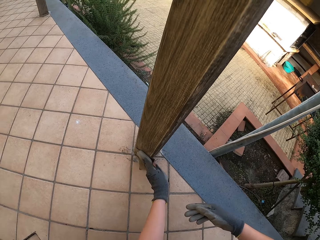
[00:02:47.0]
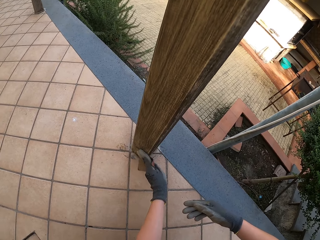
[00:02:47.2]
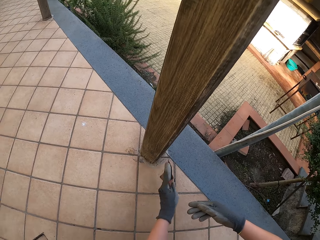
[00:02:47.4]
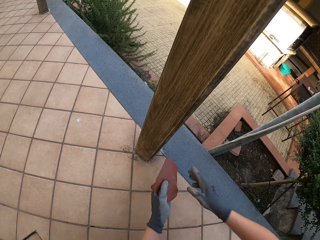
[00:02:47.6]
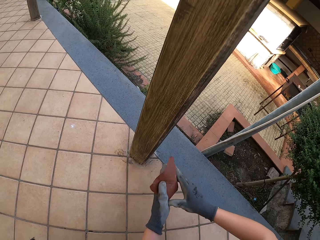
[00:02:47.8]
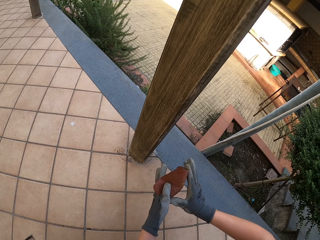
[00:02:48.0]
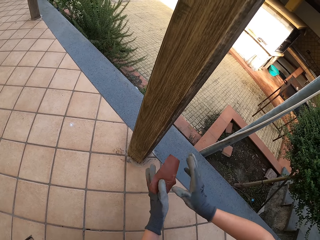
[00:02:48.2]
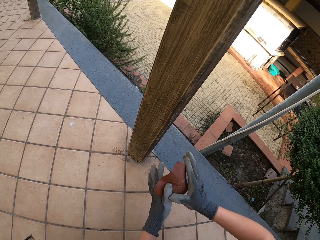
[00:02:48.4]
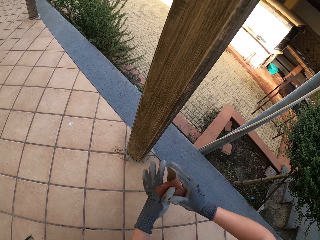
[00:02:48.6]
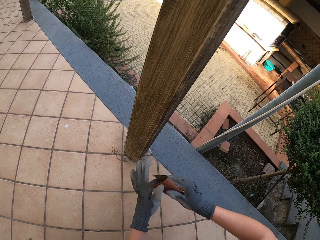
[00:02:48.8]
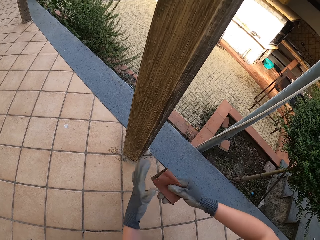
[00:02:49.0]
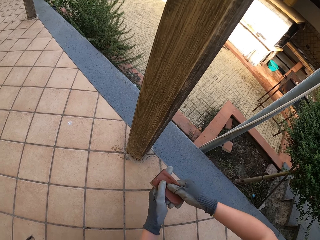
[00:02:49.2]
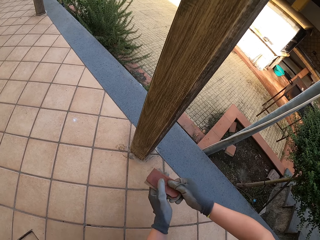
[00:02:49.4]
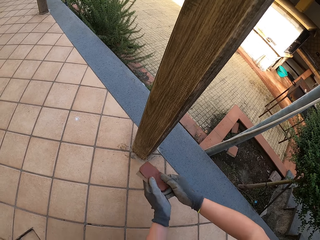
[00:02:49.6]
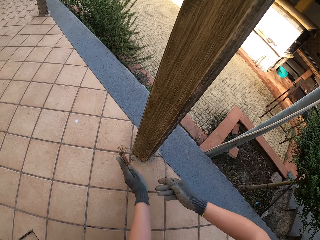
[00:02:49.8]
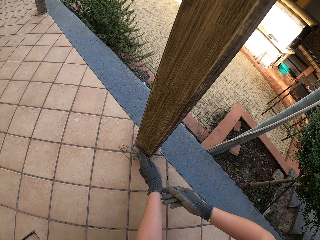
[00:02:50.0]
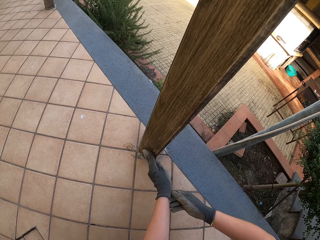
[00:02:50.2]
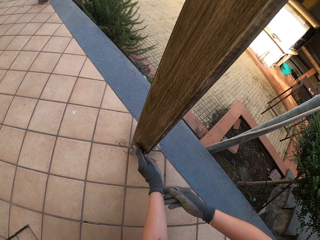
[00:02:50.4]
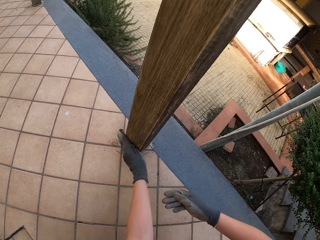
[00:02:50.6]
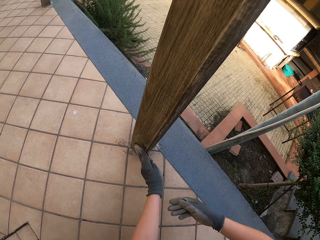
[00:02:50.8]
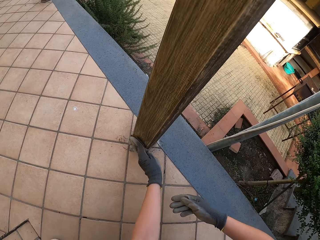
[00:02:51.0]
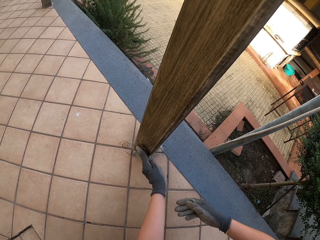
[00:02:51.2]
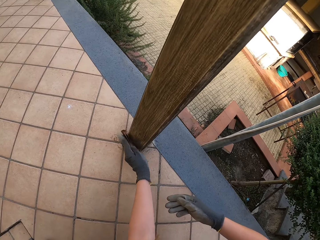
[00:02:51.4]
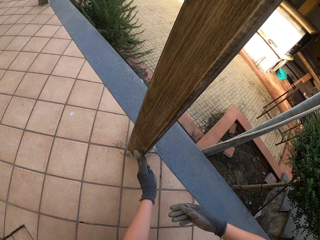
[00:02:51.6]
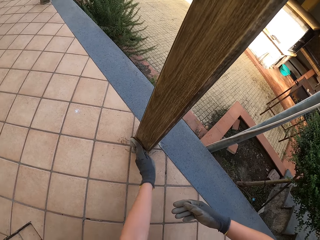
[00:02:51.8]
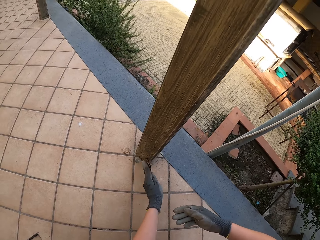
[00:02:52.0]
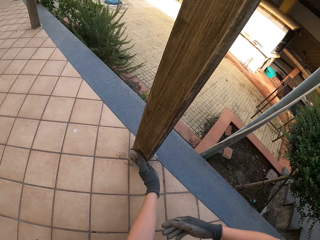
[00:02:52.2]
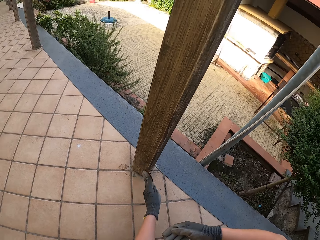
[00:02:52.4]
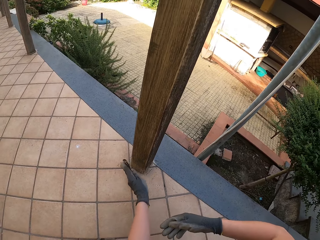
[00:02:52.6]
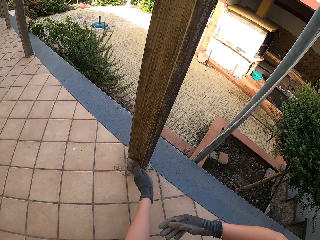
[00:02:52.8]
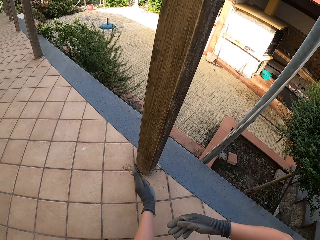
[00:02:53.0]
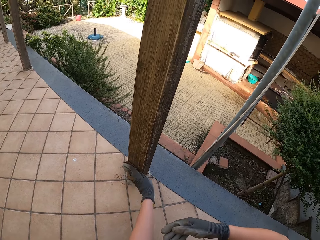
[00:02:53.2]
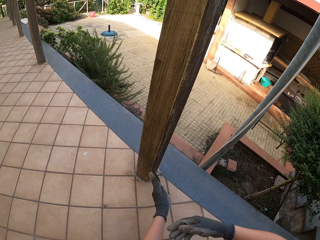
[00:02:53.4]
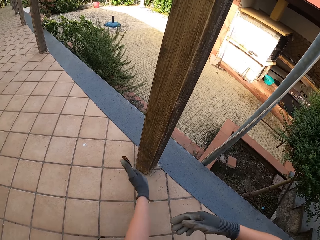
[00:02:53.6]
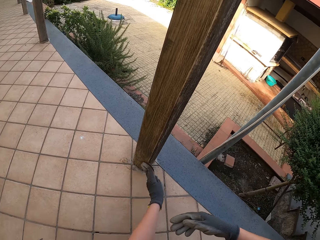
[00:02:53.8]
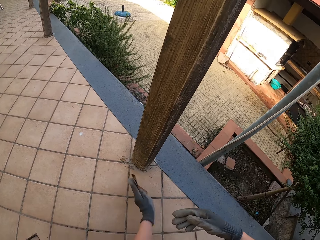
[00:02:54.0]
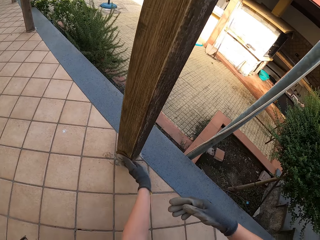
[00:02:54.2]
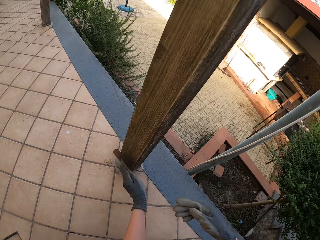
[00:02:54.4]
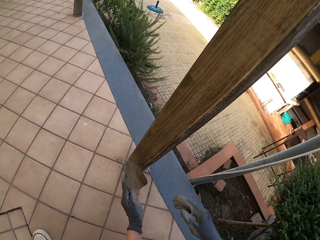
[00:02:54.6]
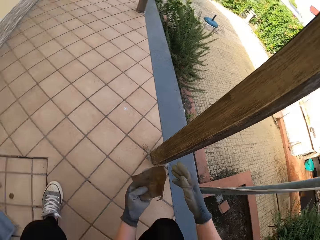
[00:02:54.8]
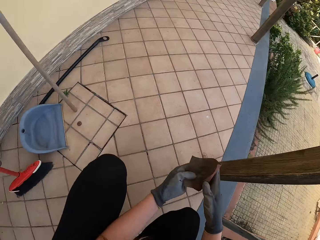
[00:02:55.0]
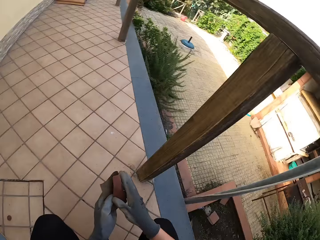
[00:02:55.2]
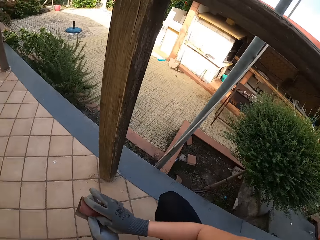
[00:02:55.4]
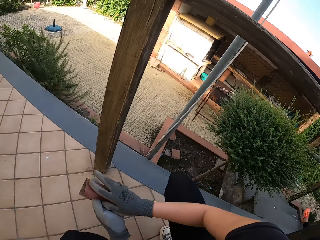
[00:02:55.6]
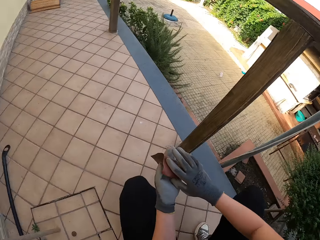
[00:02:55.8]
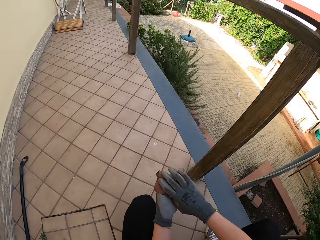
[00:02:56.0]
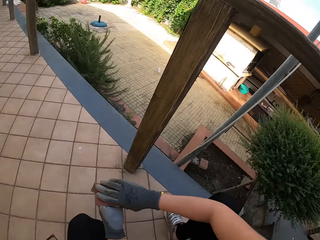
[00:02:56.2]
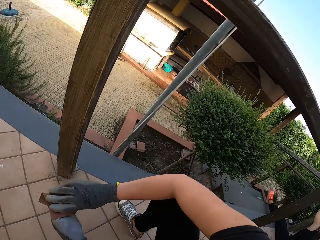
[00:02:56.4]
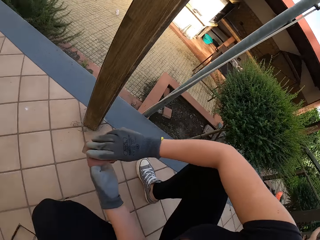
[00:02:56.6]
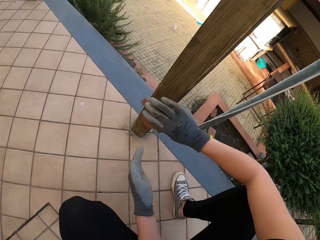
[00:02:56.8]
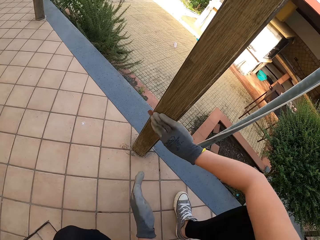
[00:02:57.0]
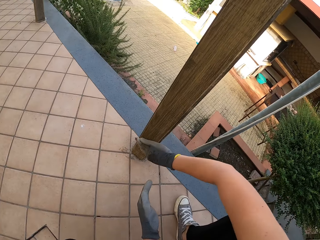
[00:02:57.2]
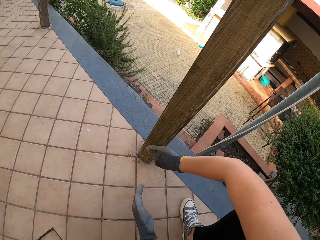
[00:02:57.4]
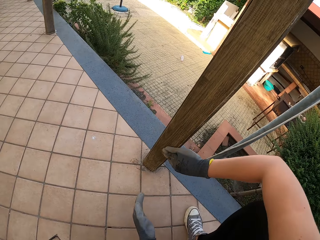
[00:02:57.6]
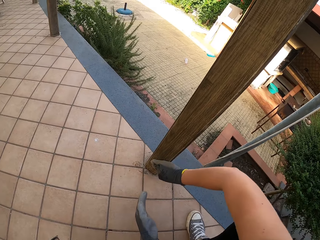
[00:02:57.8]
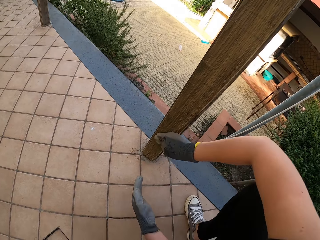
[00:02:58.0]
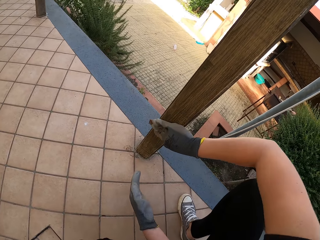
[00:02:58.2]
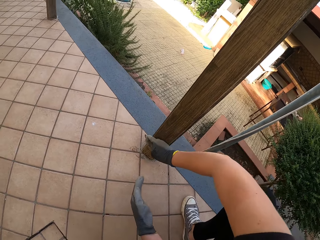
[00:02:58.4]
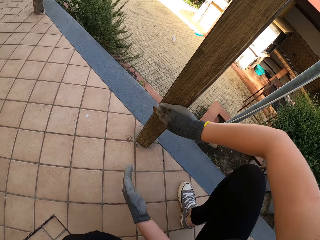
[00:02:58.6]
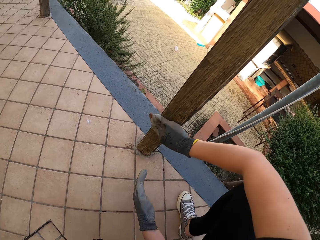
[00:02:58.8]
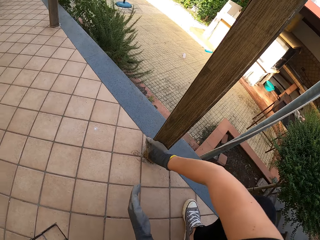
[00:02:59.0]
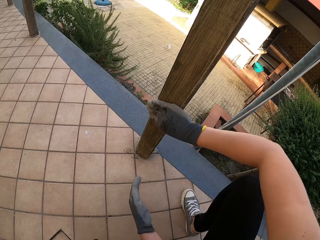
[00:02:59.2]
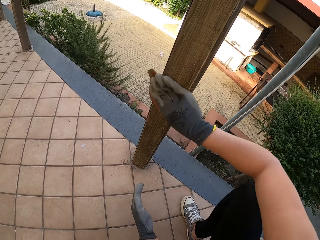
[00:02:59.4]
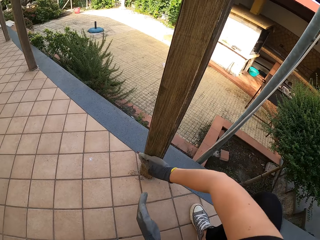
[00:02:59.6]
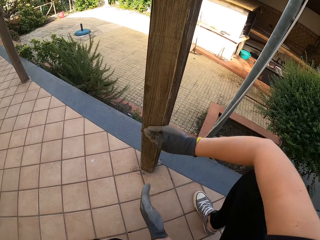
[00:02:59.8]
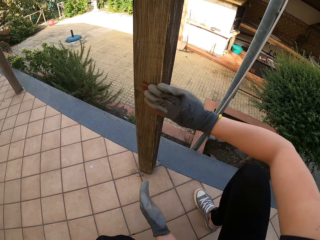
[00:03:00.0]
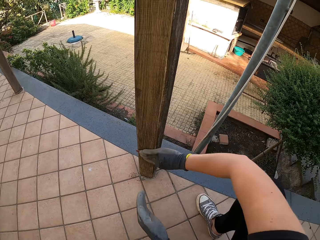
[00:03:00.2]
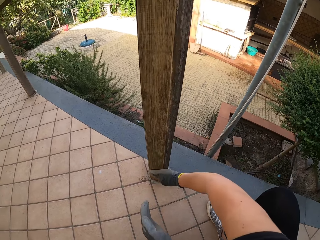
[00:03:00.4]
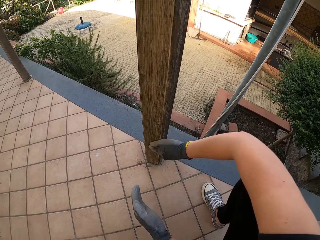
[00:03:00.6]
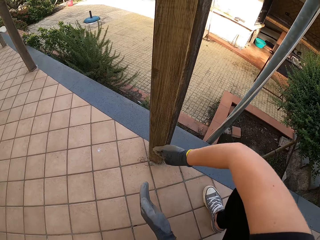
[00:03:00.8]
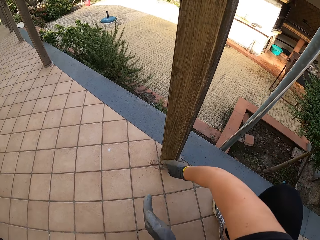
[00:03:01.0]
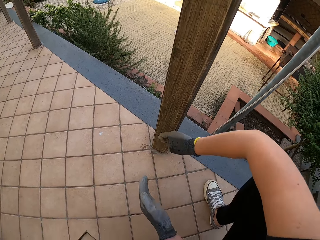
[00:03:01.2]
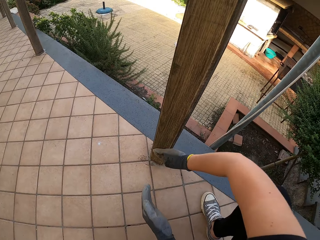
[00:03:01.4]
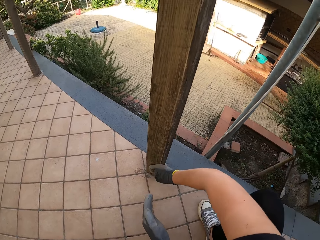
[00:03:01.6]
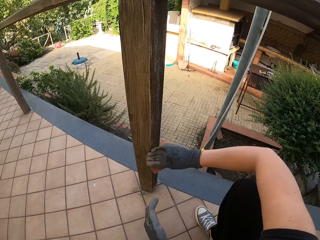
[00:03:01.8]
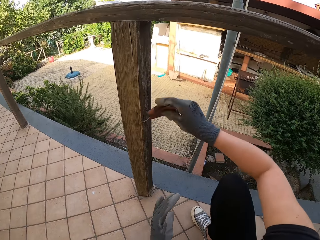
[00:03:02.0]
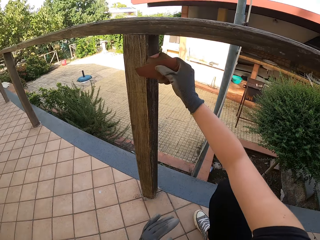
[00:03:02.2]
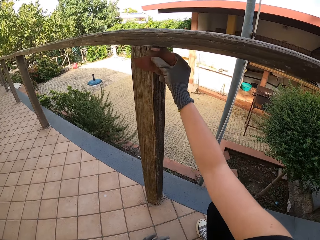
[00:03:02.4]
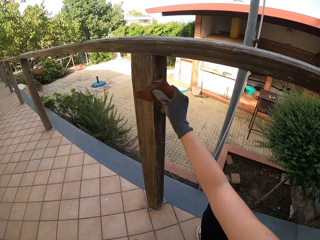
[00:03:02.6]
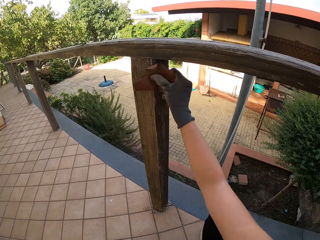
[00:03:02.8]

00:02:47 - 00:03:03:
The camera wearer folds the sandpaper. They smoothen the wood with sandpaper. They look around the compound. They smoothen the wood with sandpaper.

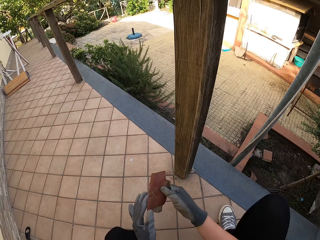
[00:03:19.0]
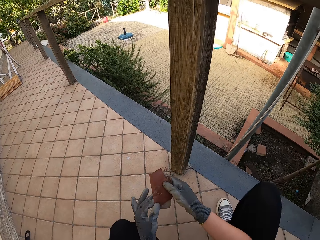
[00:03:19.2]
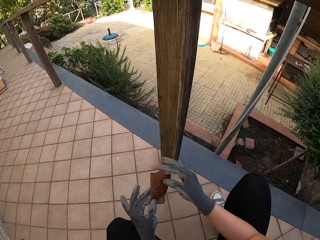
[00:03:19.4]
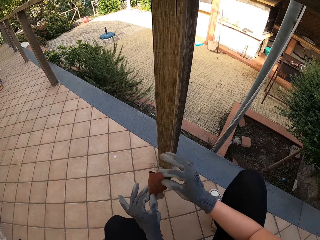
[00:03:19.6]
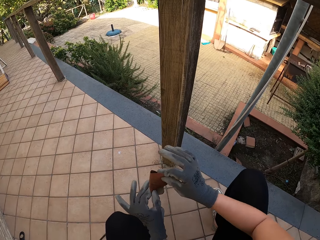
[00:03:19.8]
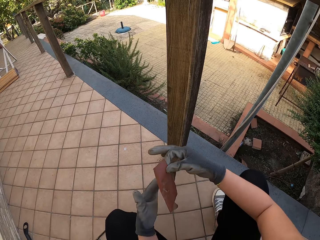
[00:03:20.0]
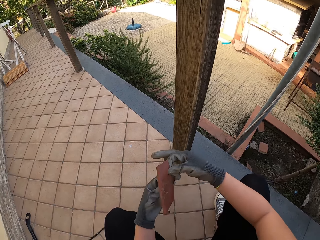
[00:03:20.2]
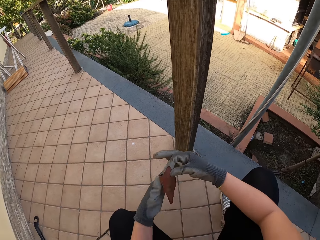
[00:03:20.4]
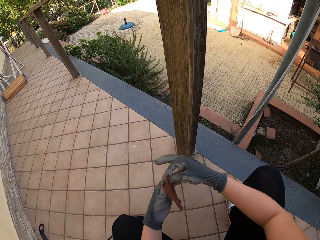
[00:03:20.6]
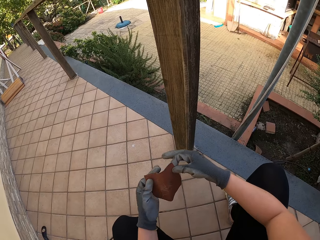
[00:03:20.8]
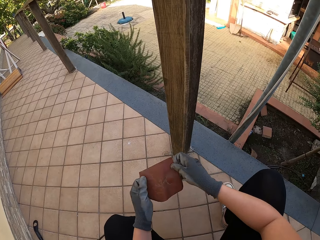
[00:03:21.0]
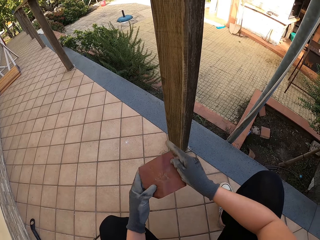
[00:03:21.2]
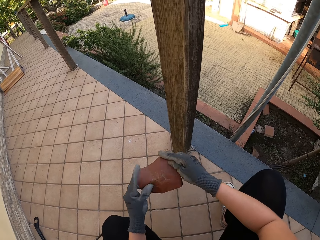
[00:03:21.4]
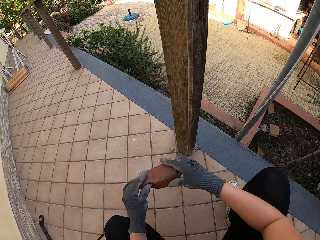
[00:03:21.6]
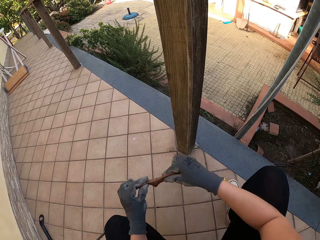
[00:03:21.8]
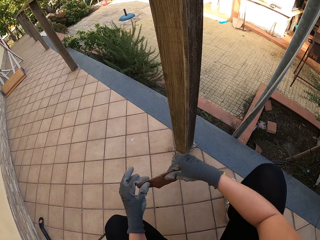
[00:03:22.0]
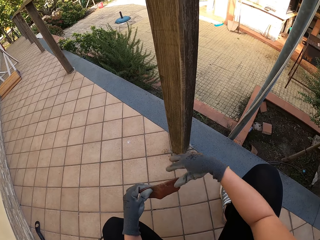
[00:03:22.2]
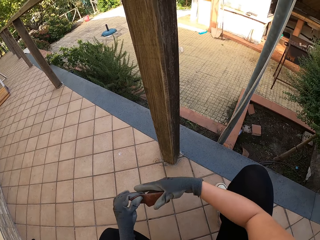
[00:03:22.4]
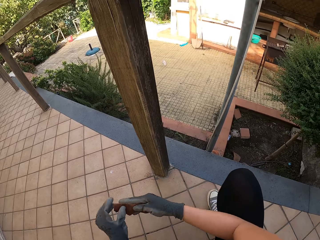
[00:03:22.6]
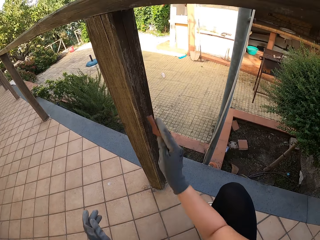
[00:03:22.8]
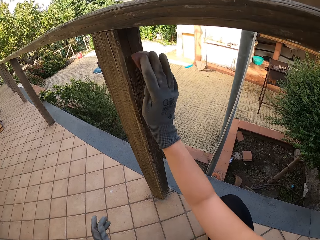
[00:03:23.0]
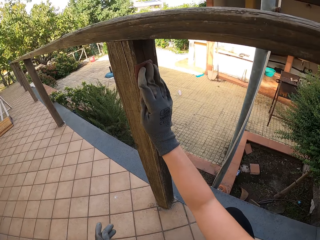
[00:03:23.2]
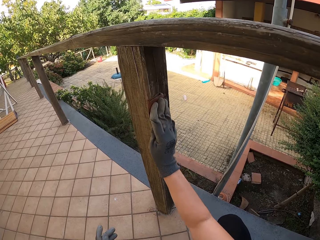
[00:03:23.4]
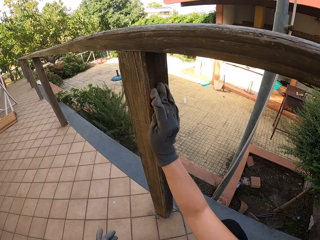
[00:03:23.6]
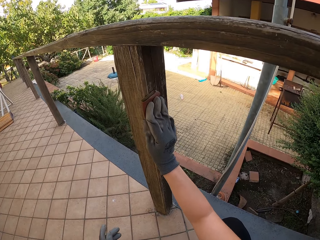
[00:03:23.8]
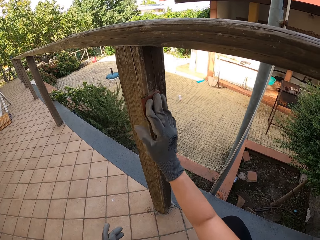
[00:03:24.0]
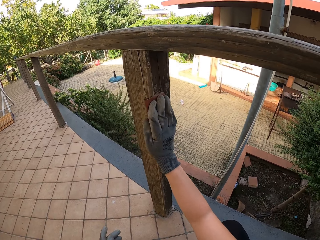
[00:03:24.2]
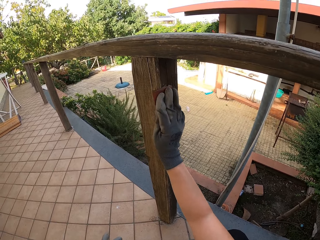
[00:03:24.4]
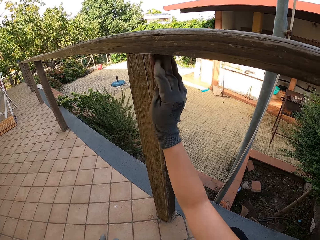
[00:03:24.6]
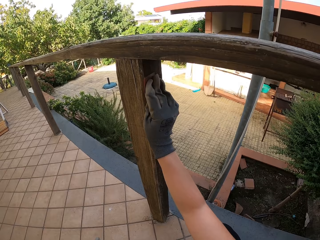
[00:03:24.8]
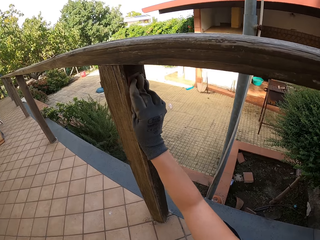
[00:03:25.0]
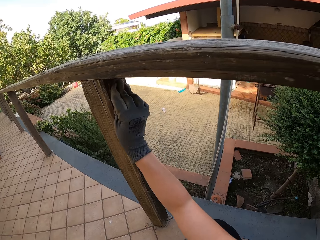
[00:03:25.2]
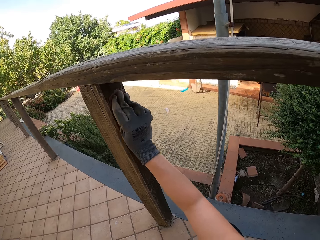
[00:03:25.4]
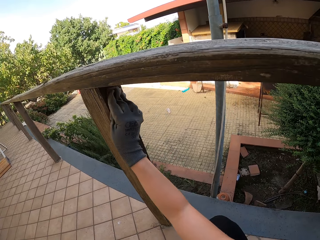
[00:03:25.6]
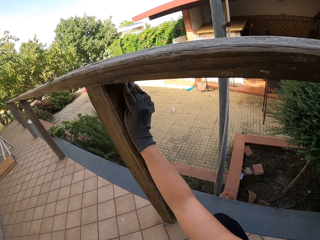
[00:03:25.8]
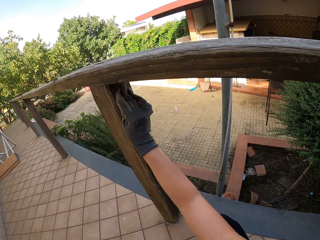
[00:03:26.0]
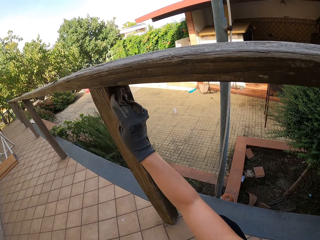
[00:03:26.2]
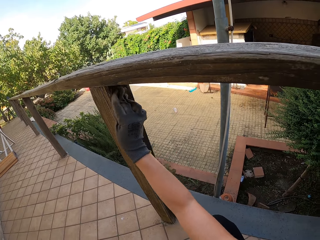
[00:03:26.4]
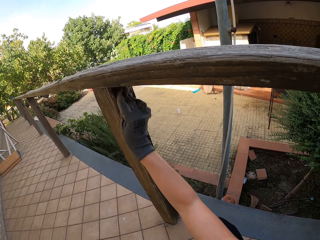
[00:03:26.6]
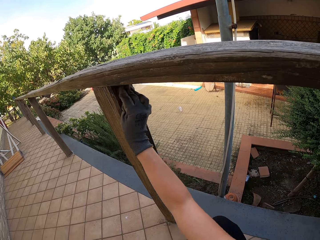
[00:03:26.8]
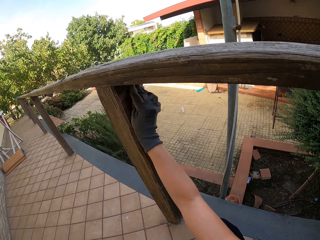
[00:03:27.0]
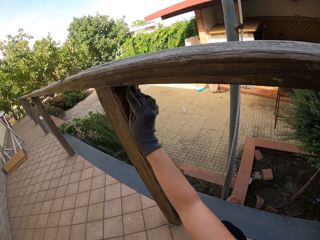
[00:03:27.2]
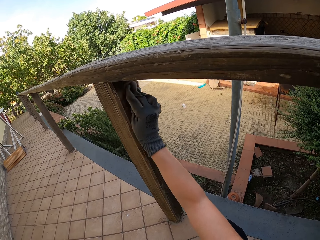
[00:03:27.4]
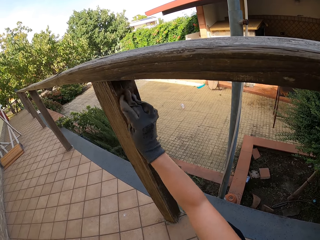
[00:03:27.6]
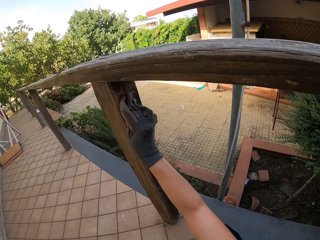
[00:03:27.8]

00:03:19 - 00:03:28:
The camera wearer unfolds the sandpaper in her hands. She folds the sandpaper. She smoothens the wood with sandpaper.
